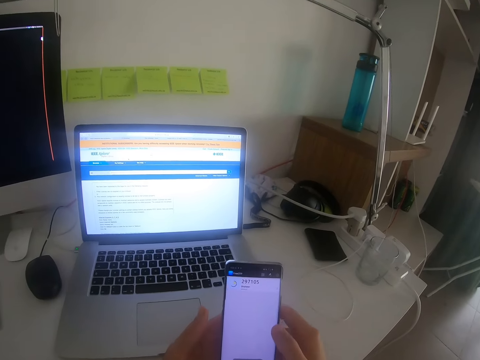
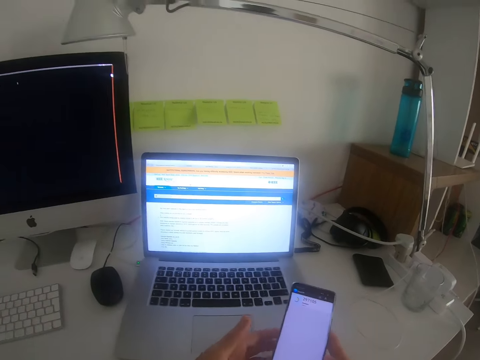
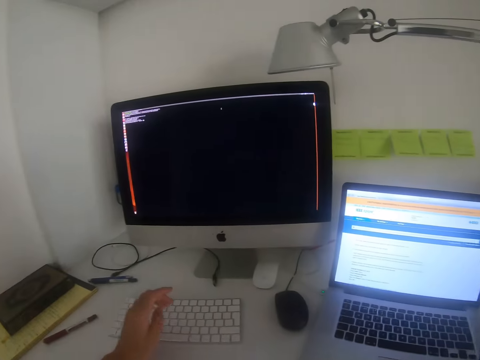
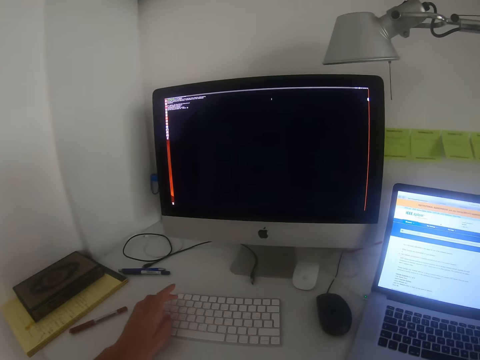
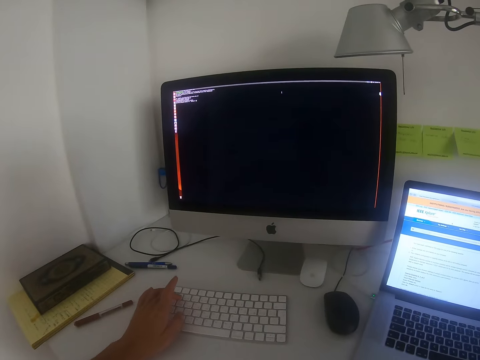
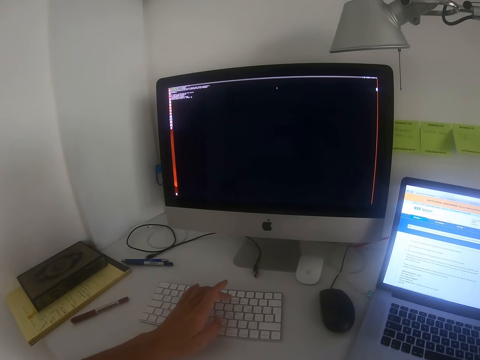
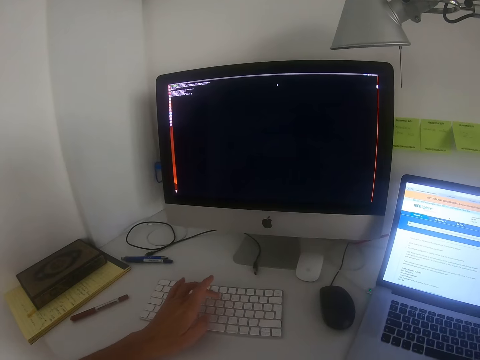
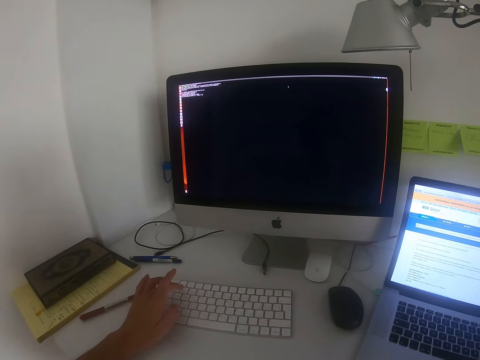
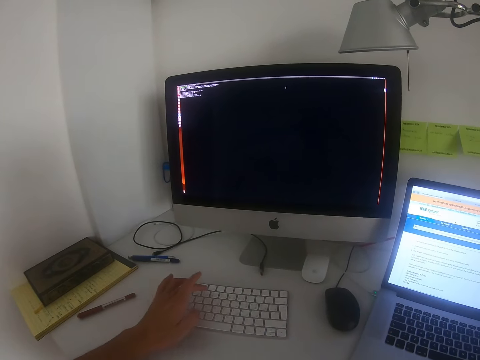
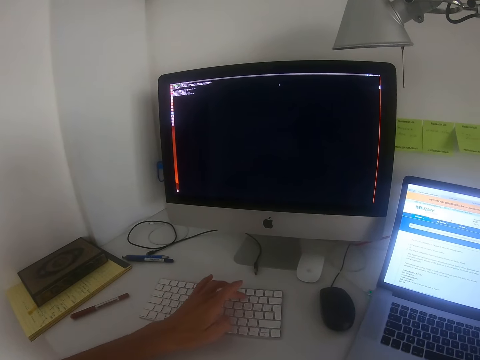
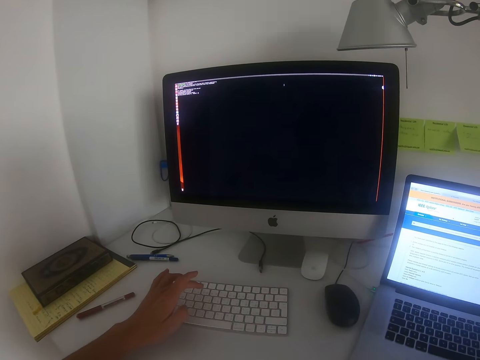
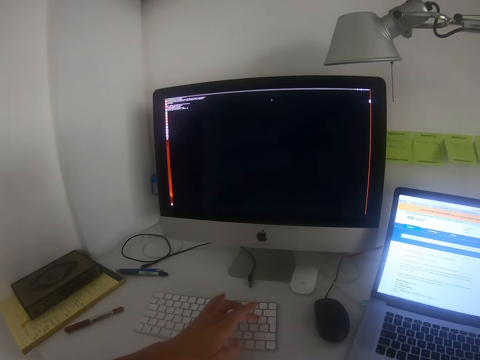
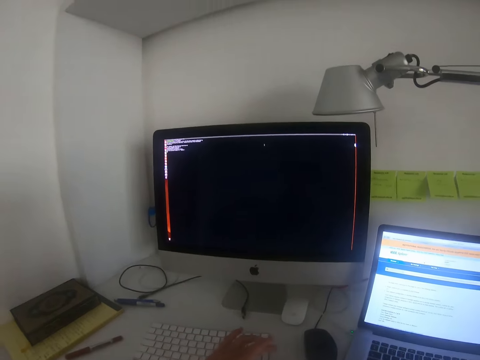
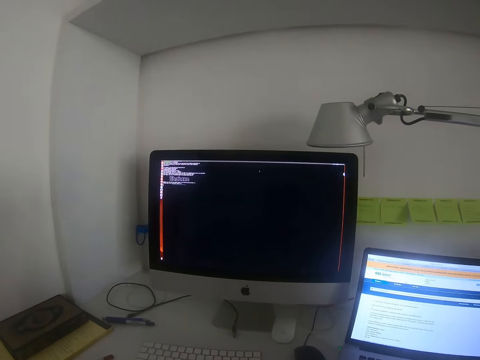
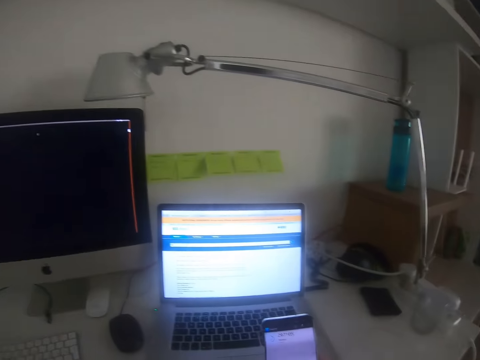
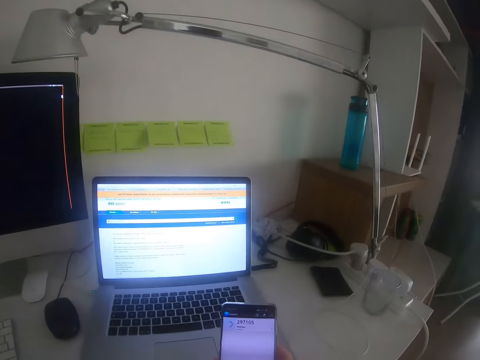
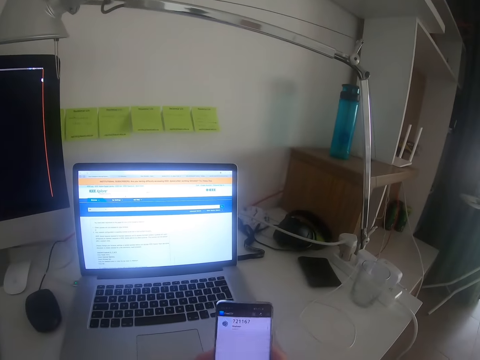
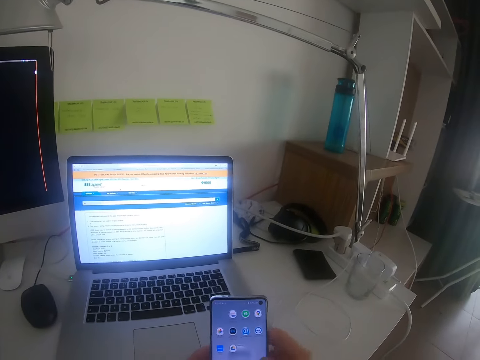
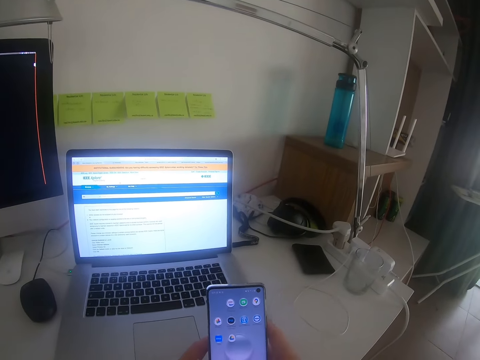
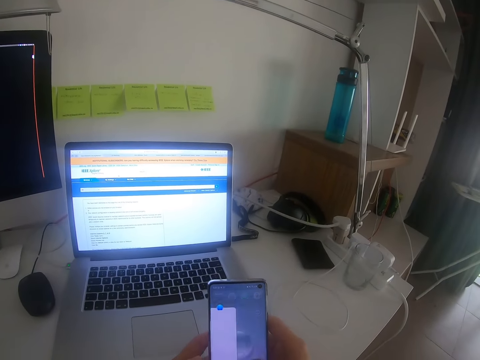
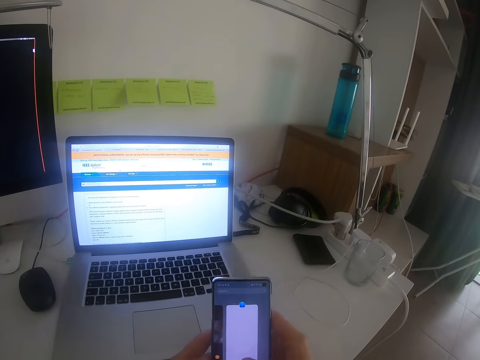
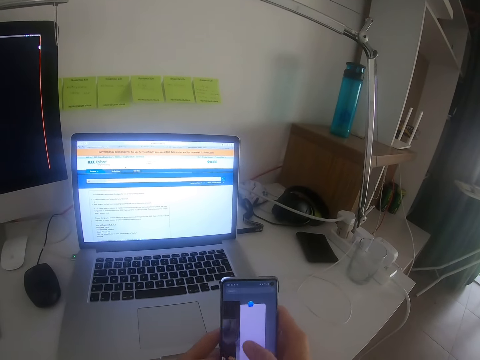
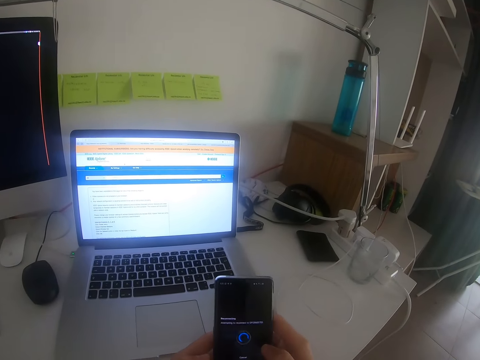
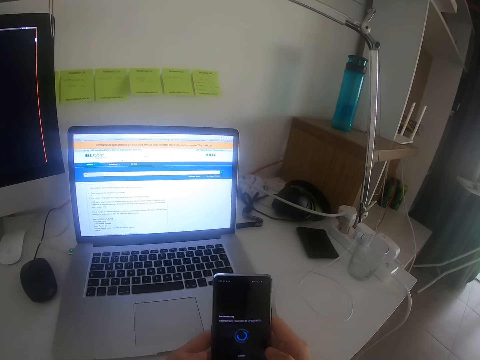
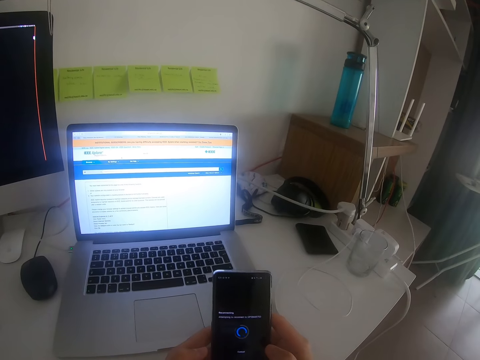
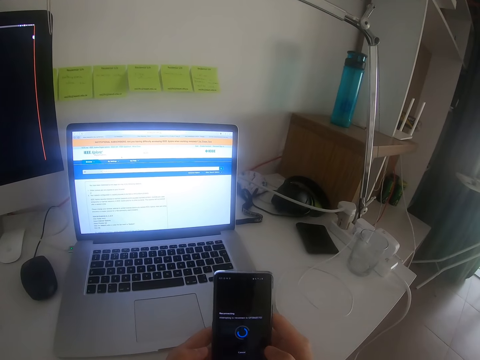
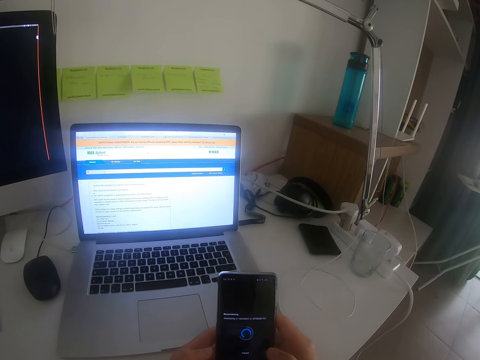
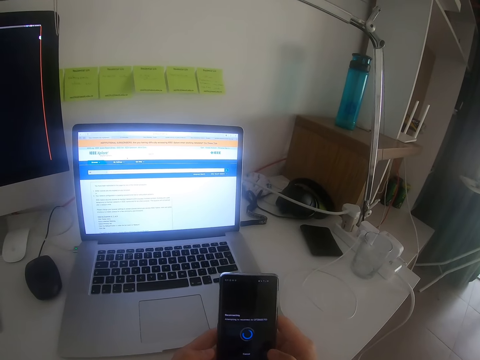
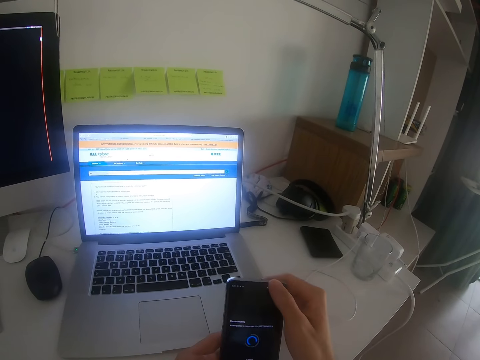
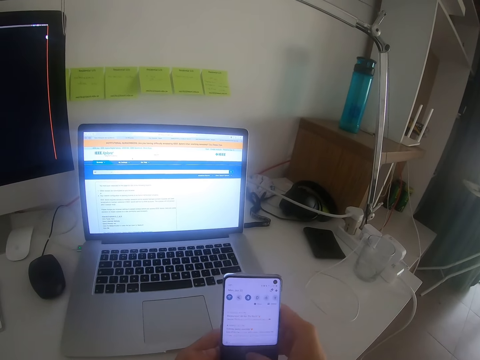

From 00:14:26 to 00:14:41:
The camera wearer types up on the keyboard. They operate the desktop. They operate the phone.

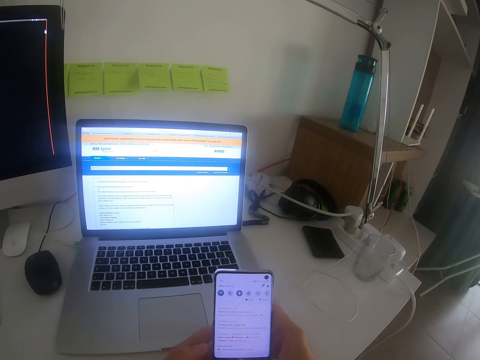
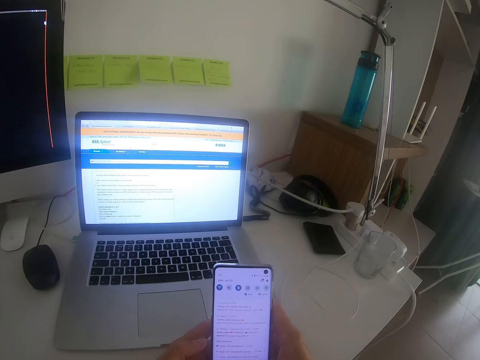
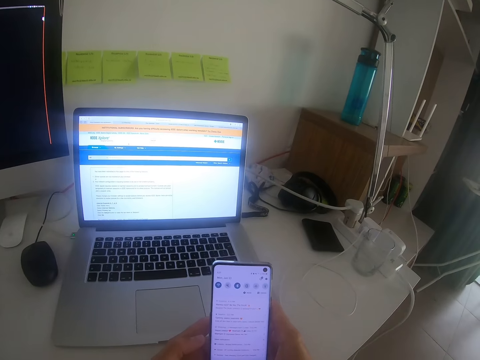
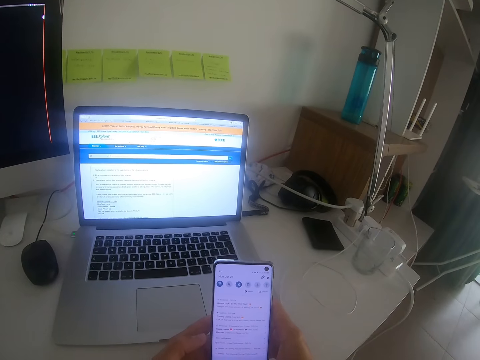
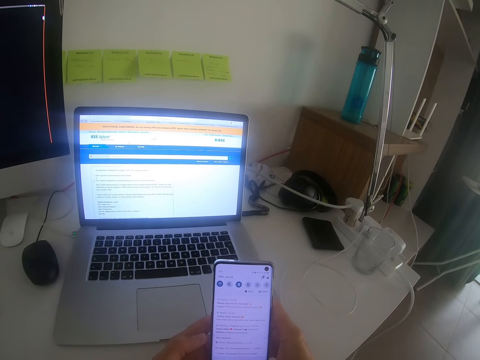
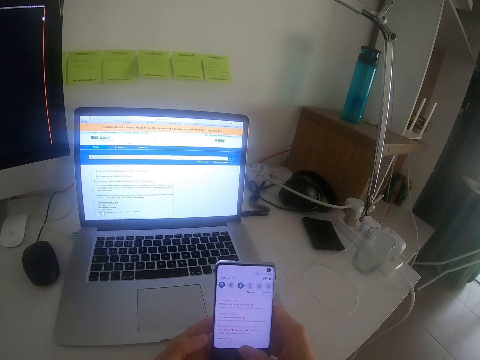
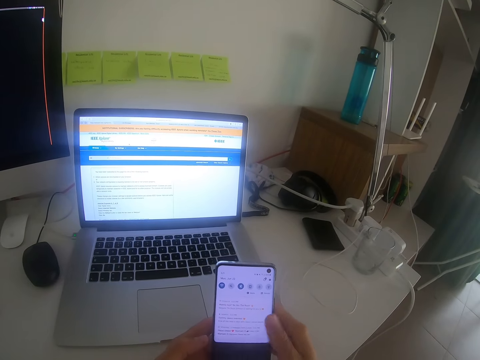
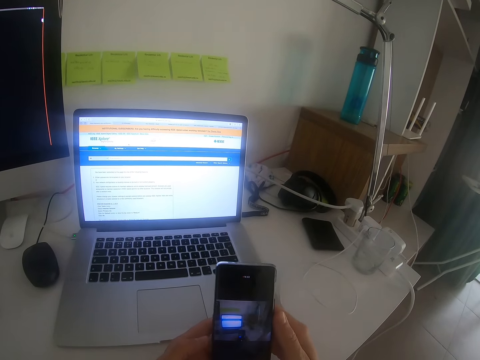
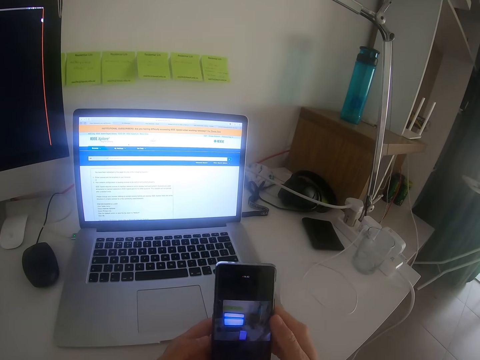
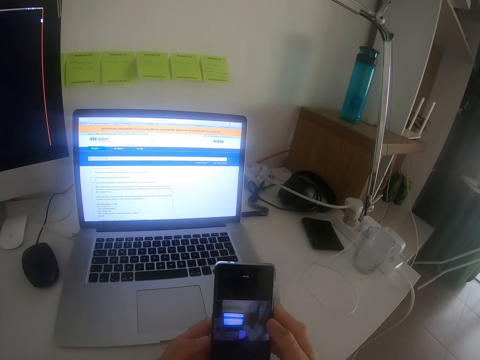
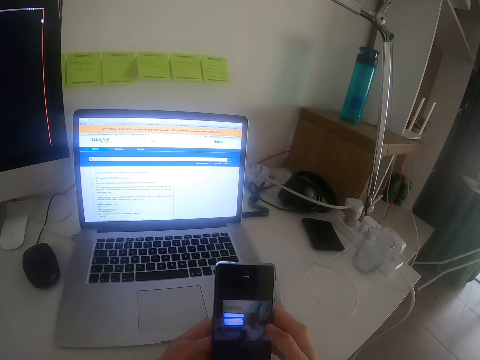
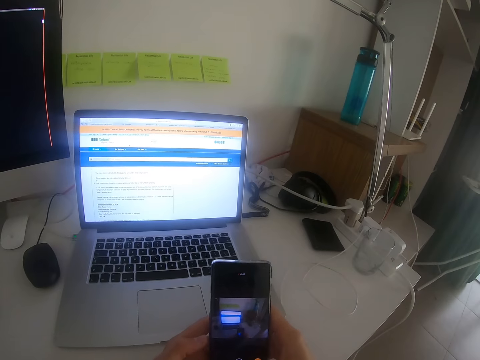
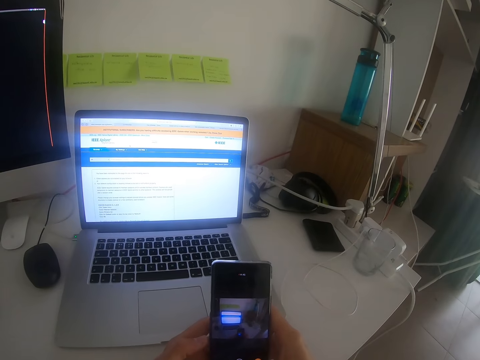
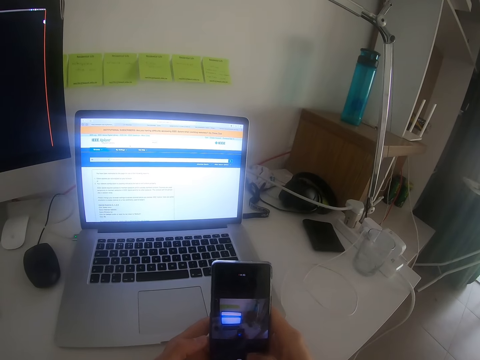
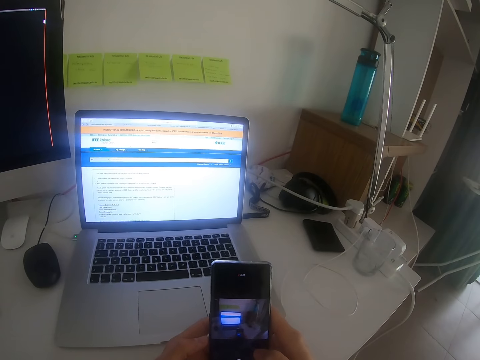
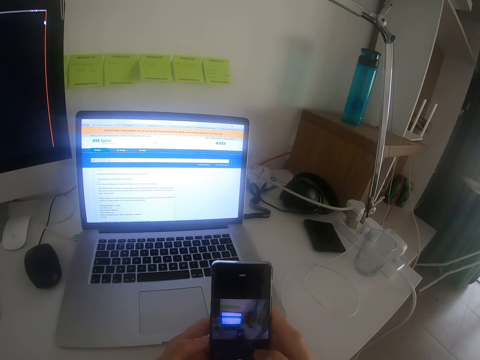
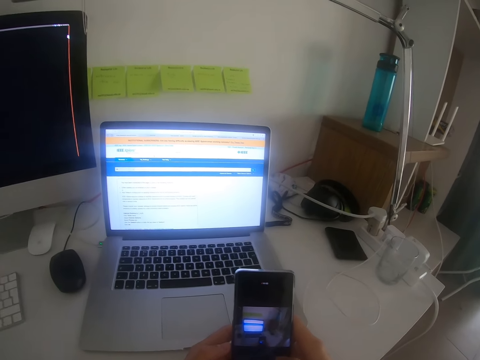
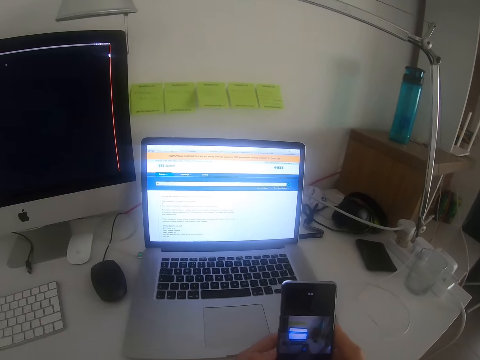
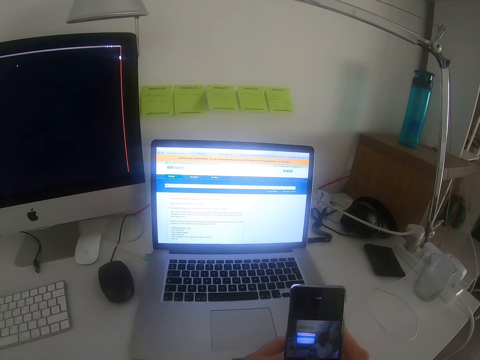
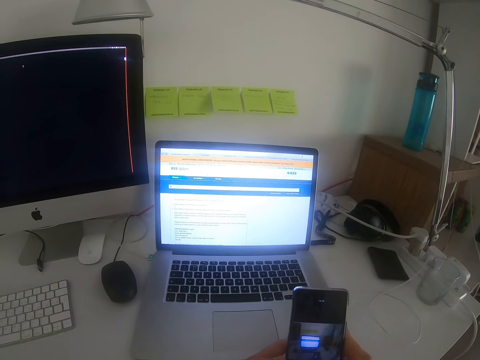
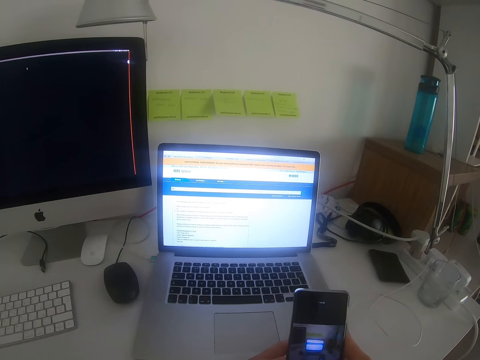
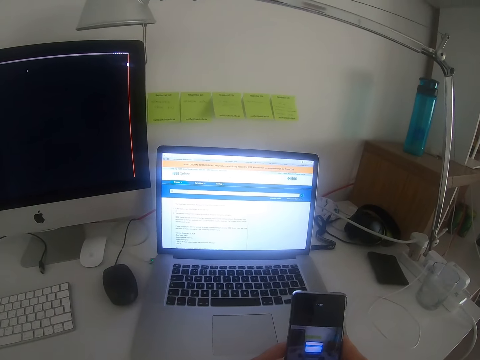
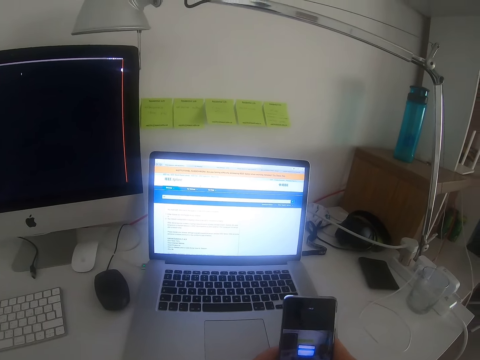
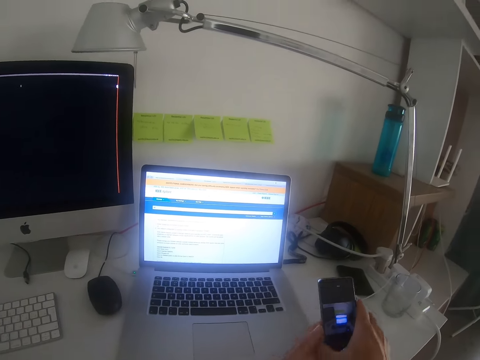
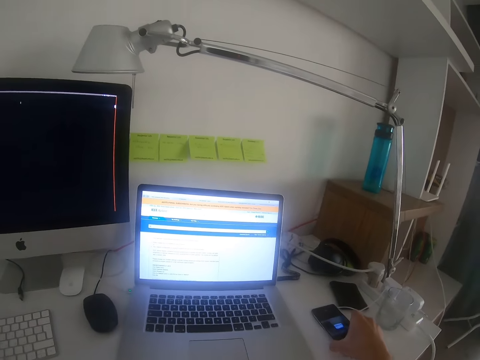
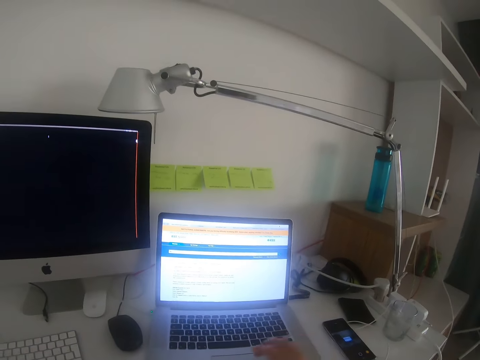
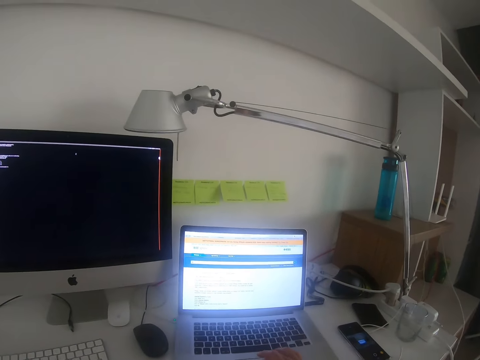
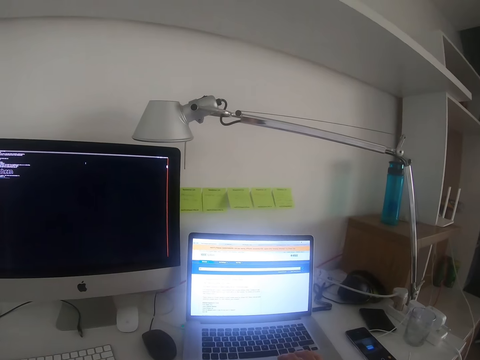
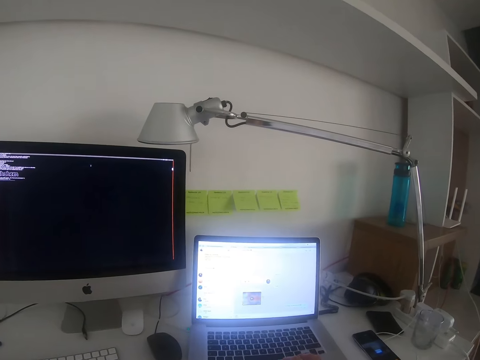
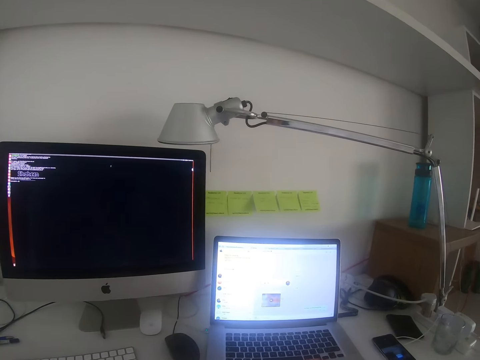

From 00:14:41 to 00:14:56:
The camera wearer places the phone on the table. They operate a laptop and drag the laptop mouse.
